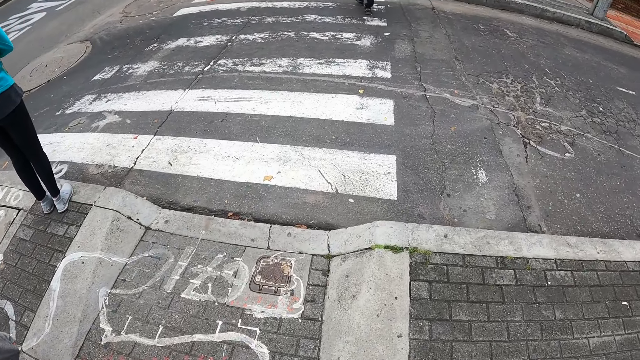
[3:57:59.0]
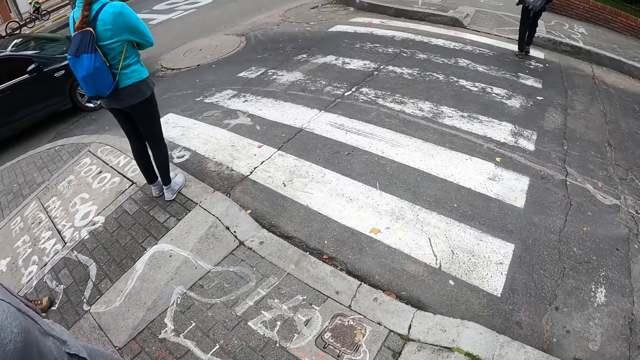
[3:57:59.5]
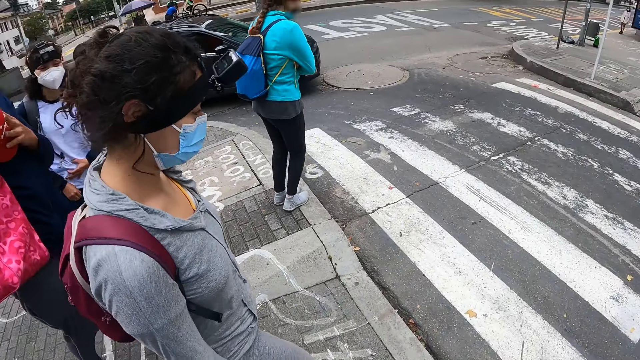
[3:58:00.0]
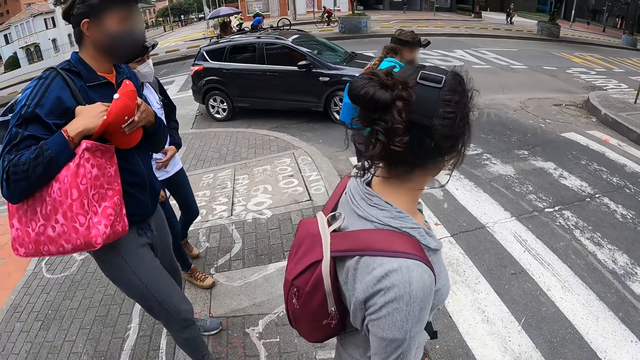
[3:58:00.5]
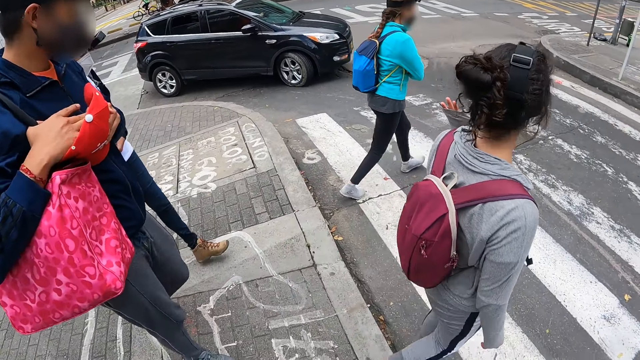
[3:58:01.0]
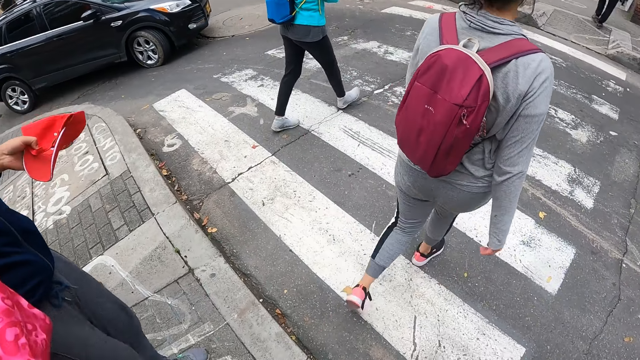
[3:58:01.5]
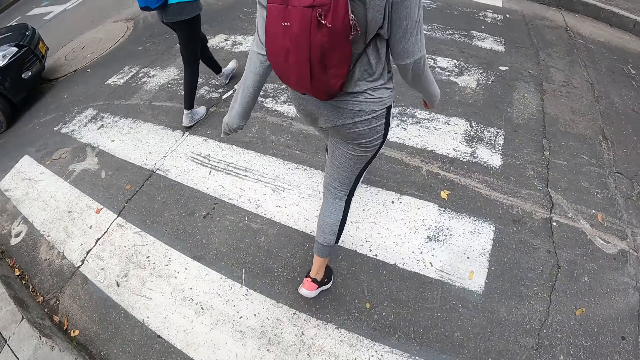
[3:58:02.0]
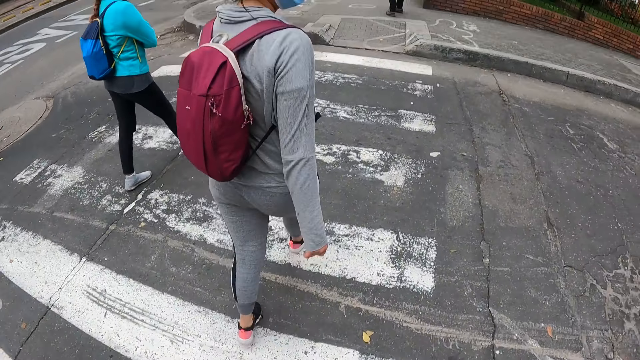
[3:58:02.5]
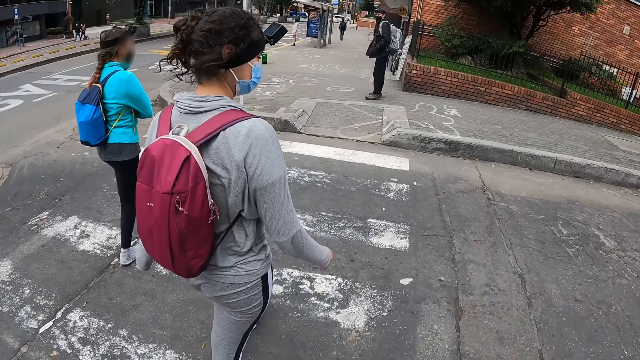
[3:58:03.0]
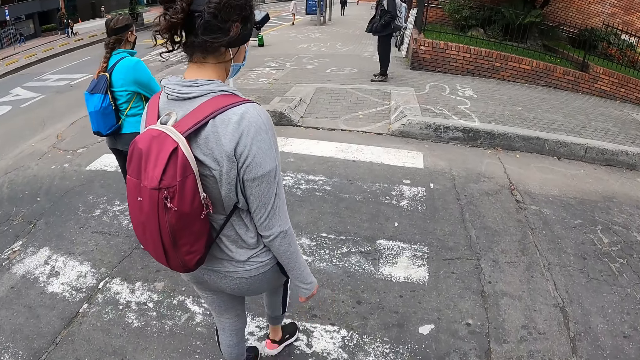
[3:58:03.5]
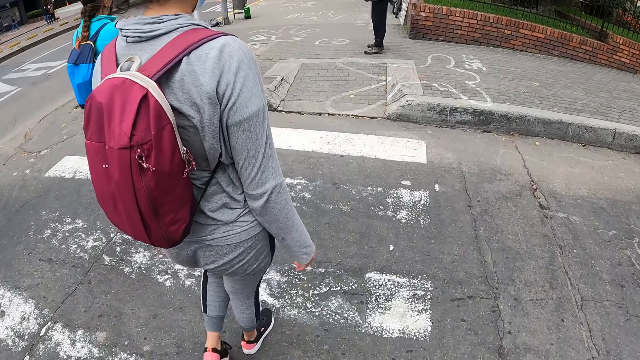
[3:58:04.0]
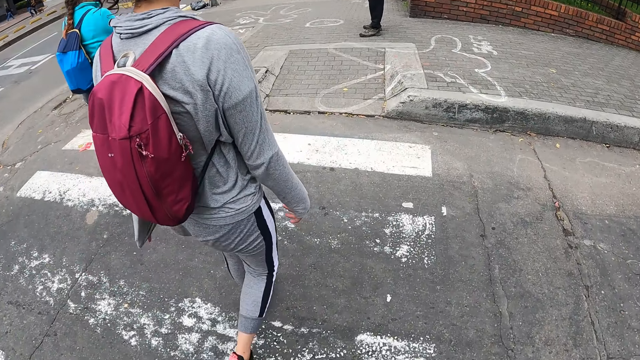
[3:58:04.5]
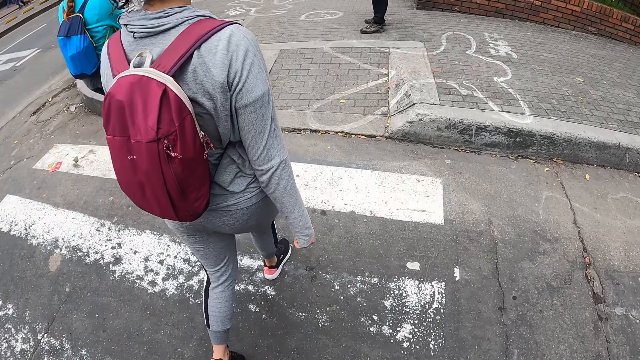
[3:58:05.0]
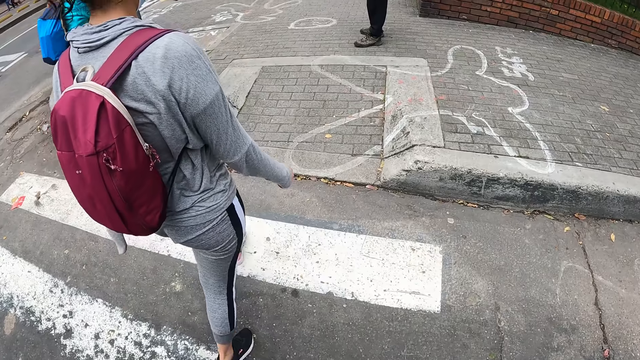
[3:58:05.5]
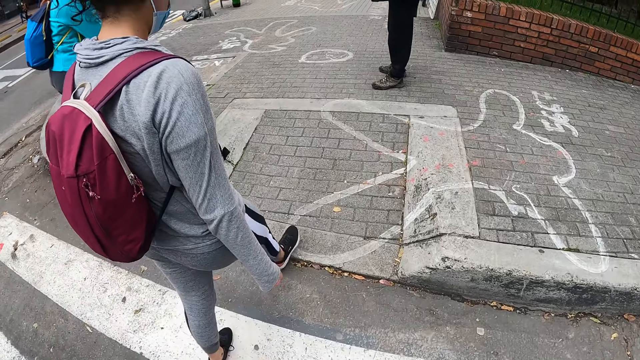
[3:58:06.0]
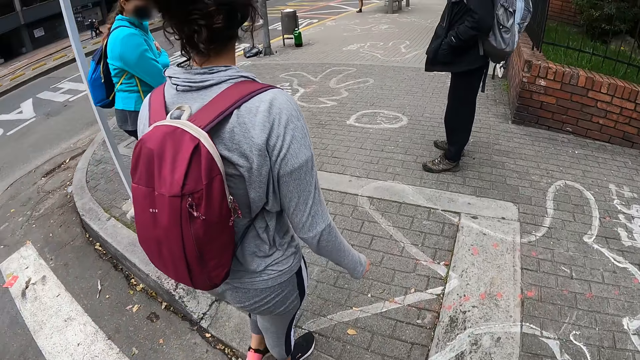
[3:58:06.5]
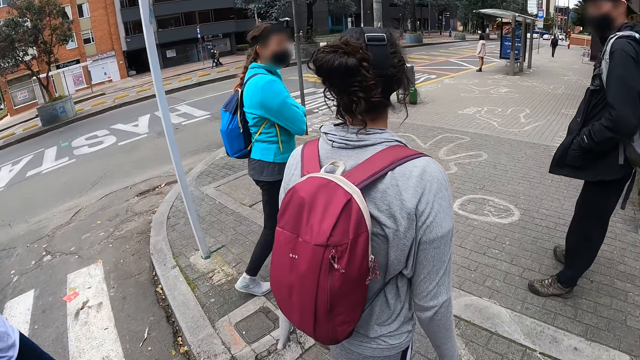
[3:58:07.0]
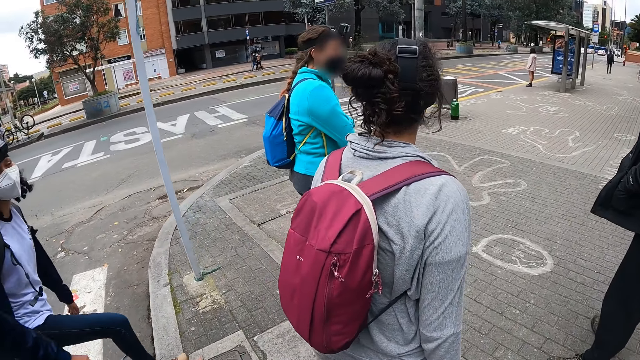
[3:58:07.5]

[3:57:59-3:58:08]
The camera wearer crosses a road on the zebra crossing with the group of people.

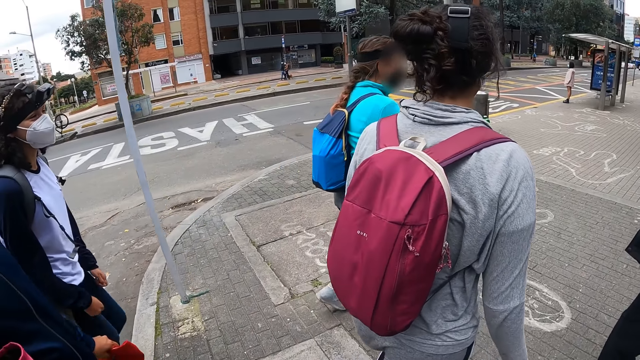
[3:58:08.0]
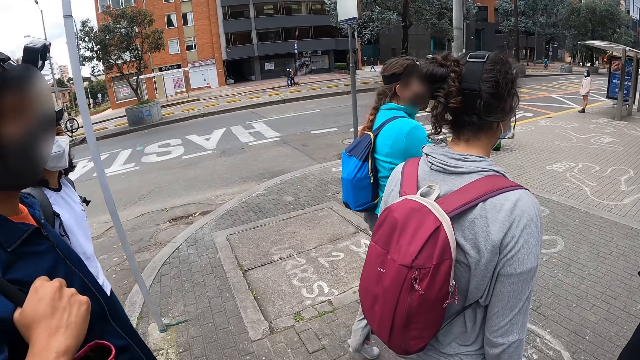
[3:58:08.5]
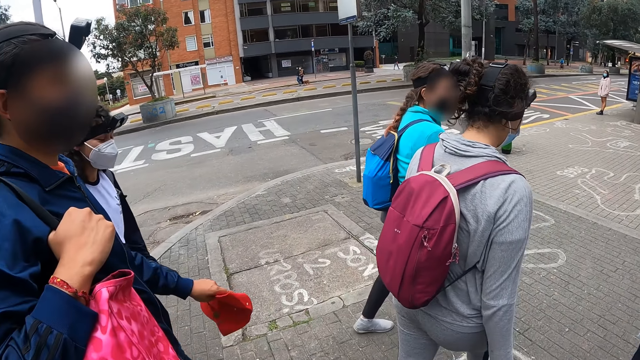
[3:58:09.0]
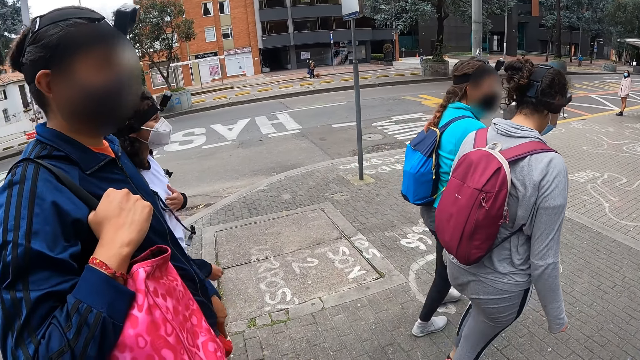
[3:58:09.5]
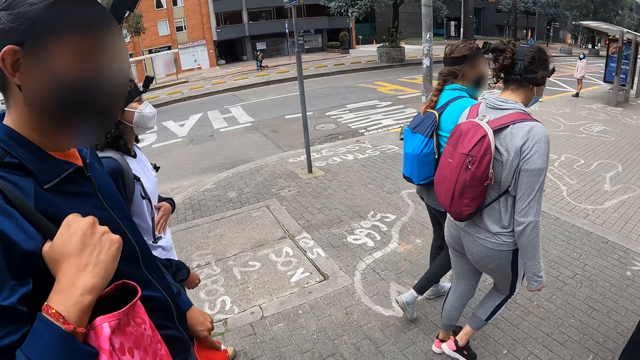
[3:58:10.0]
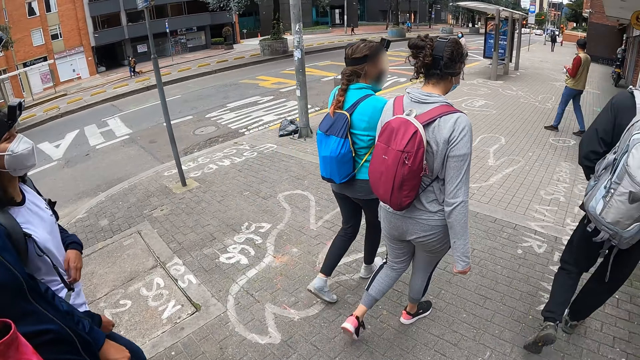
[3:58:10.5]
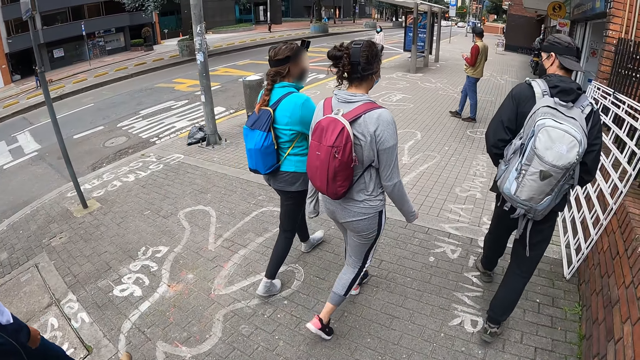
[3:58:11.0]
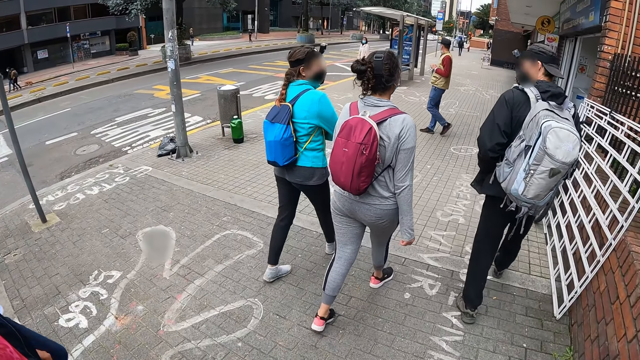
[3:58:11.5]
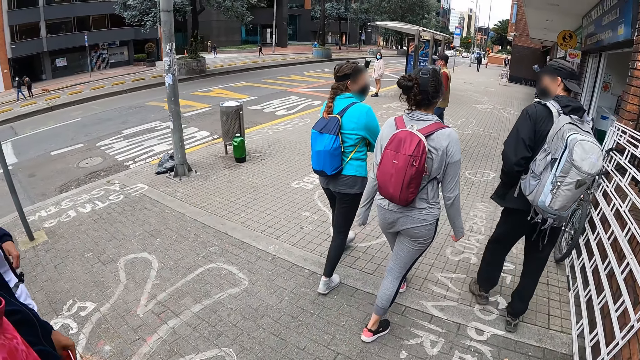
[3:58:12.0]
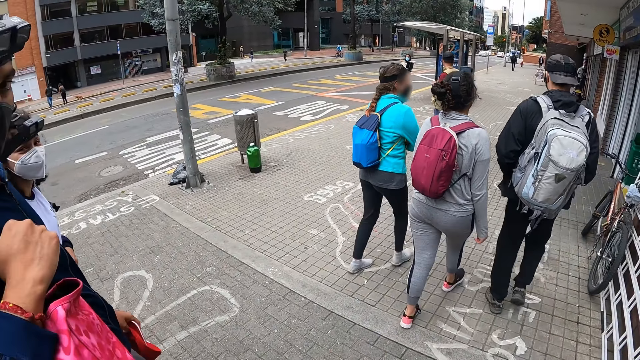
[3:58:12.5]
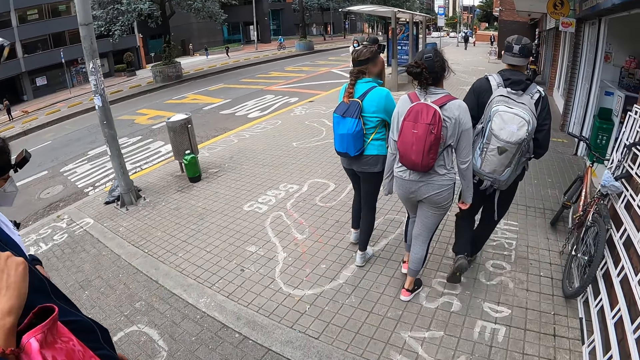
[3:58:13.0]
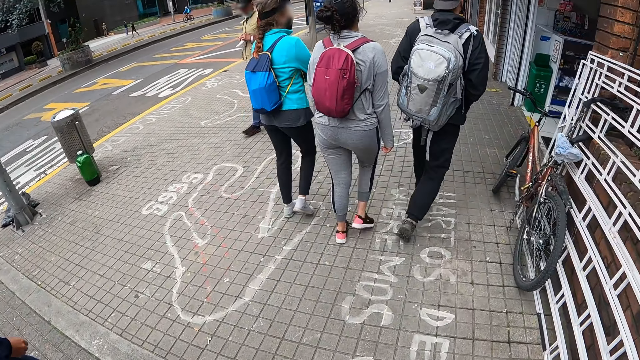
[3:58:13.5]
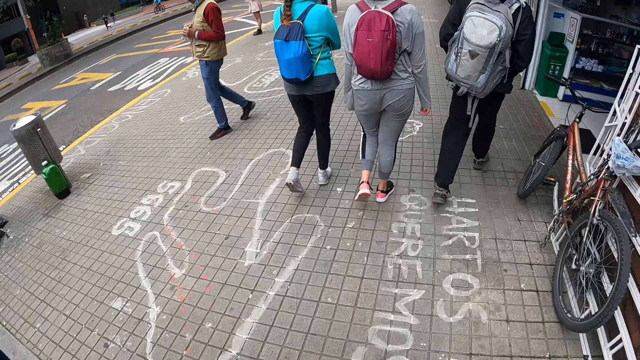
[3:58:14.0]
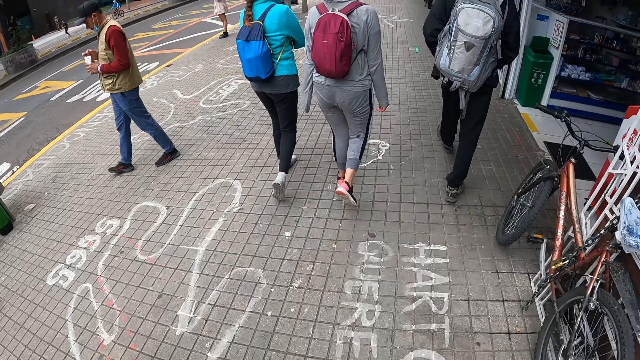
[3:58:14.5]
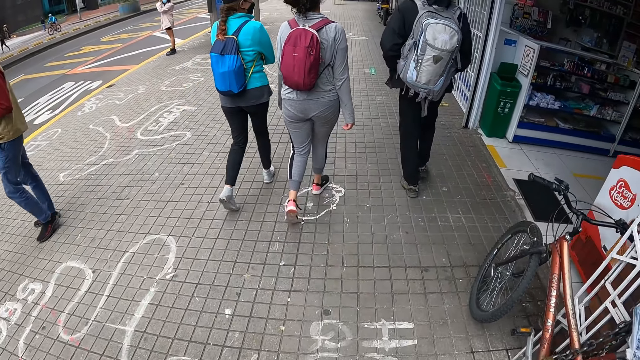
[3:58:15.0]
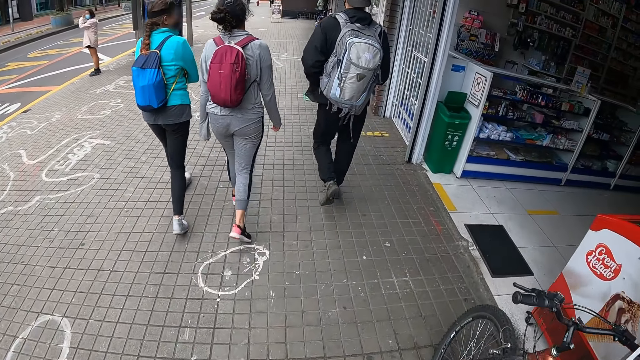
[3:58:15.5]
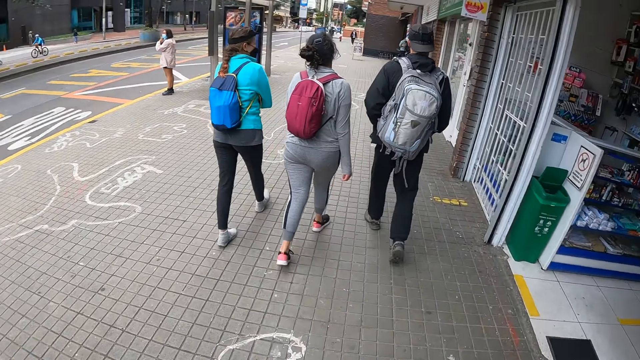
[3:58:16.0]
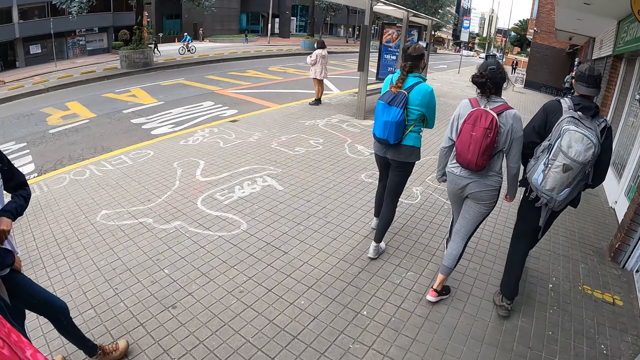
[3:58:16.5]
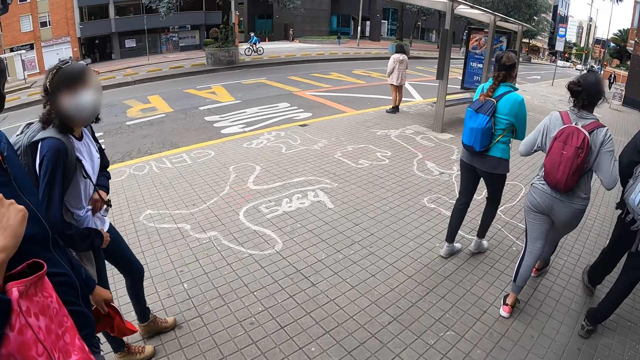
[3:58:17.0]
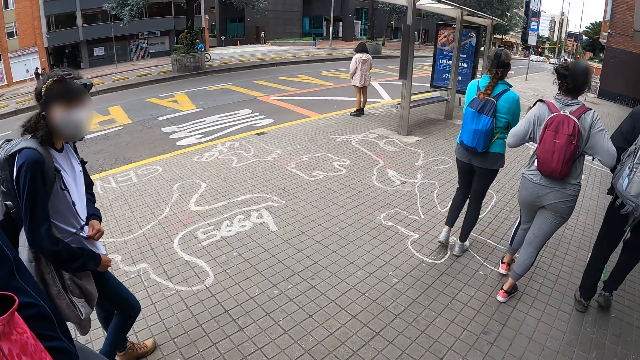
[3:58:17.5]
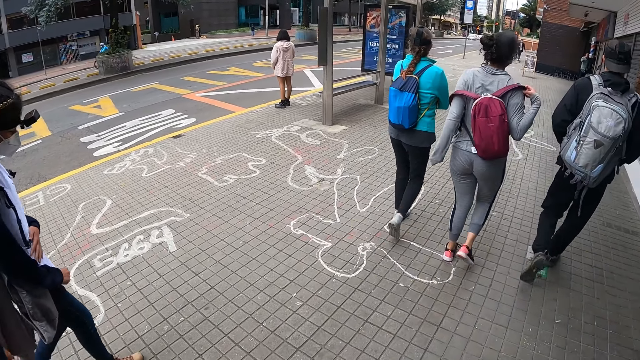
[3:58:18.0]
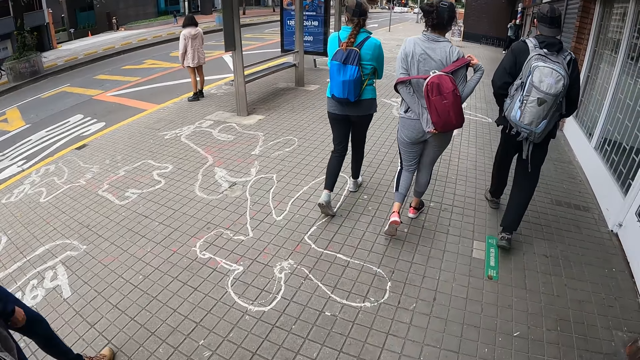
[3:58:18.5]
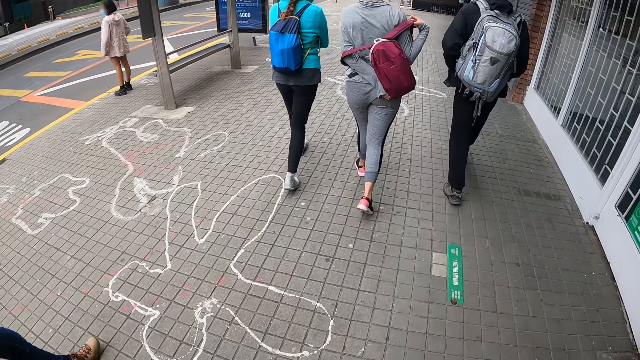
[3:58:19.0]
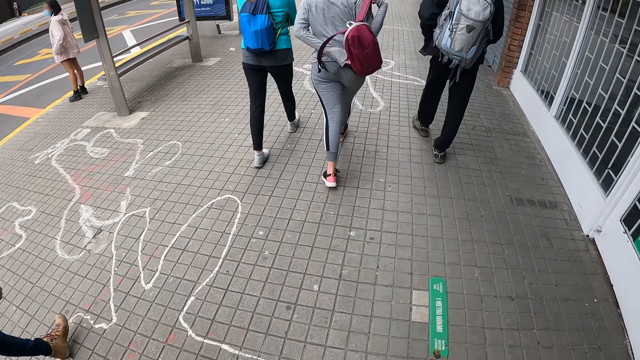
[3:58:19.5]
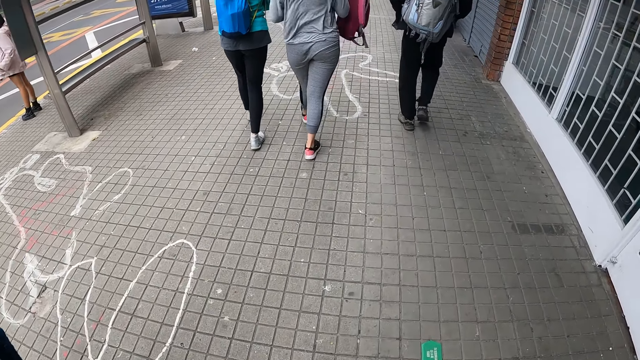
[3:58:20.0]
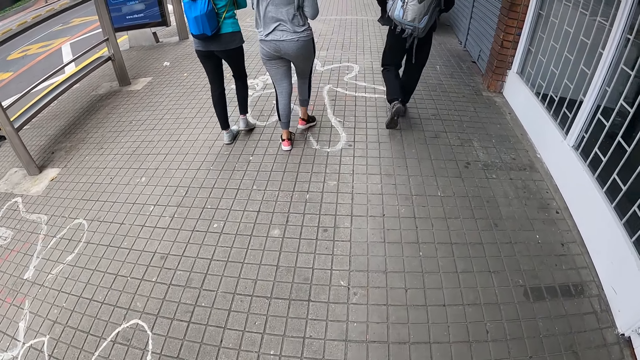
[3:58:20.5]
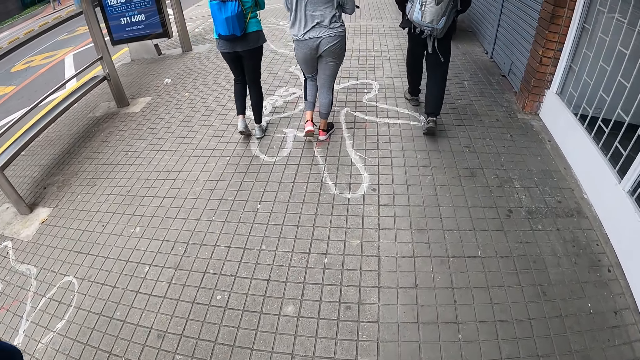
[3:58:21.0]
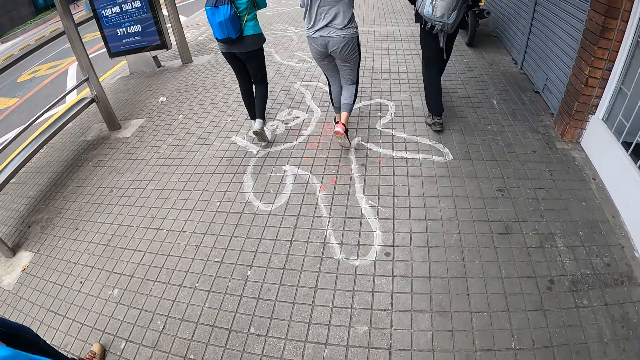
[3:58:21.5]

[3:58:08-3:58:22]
The camera wearer walks down a pathway on a road with the group of people, beside a man. The woman removes her backpack with her hands on the pathway.
